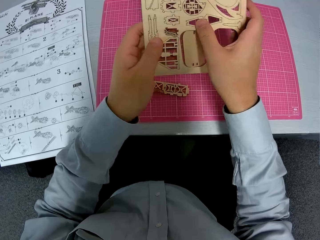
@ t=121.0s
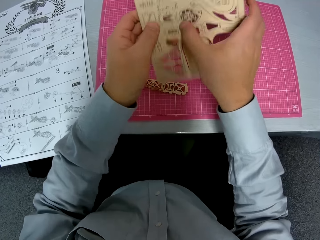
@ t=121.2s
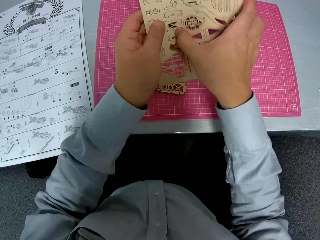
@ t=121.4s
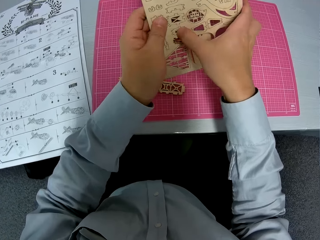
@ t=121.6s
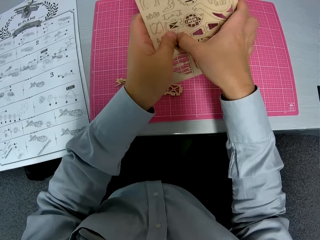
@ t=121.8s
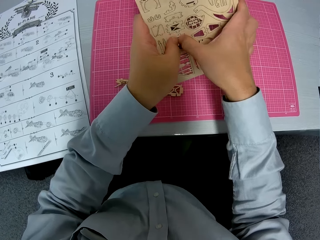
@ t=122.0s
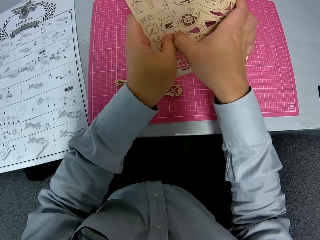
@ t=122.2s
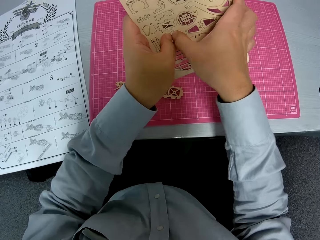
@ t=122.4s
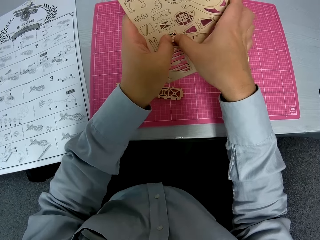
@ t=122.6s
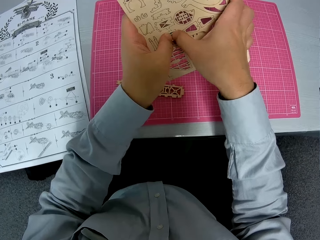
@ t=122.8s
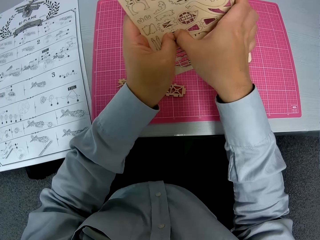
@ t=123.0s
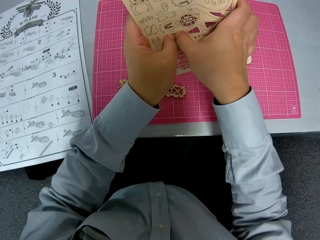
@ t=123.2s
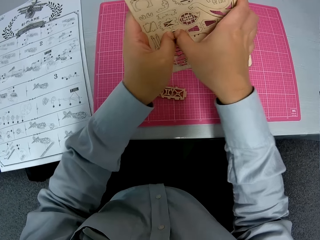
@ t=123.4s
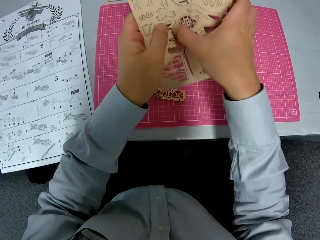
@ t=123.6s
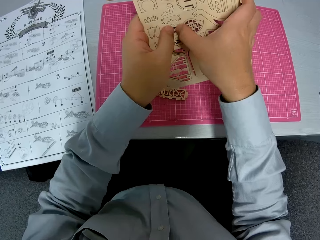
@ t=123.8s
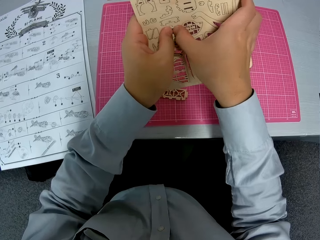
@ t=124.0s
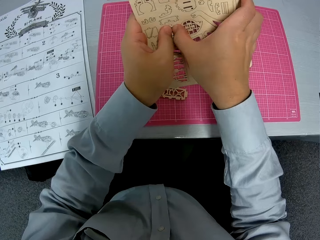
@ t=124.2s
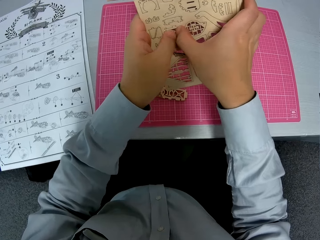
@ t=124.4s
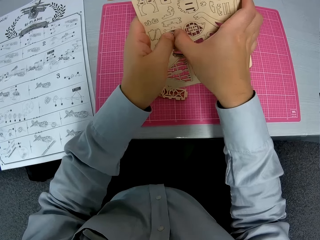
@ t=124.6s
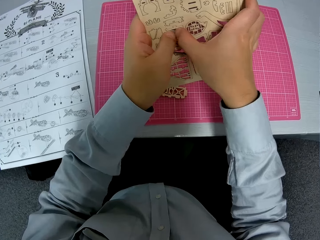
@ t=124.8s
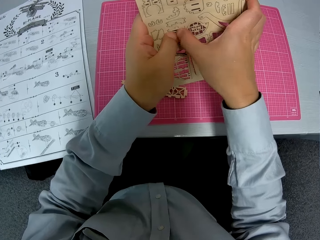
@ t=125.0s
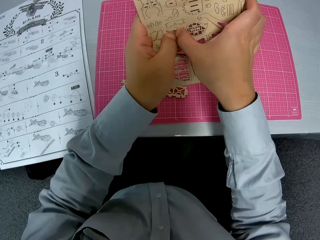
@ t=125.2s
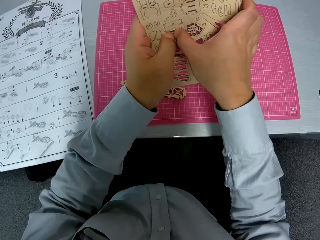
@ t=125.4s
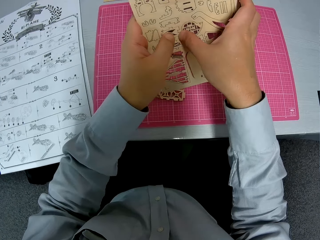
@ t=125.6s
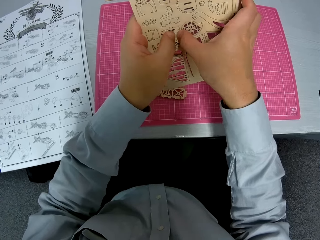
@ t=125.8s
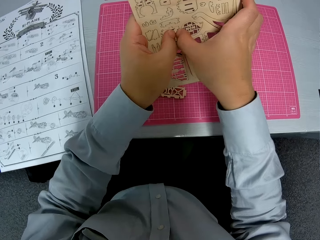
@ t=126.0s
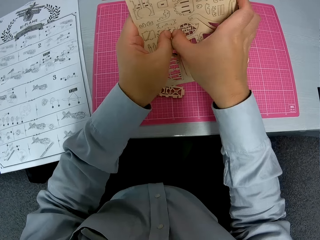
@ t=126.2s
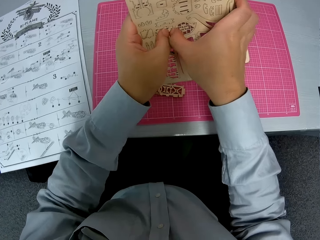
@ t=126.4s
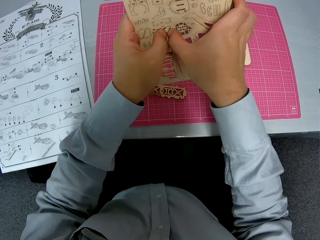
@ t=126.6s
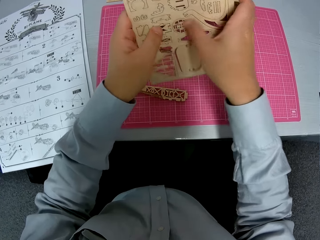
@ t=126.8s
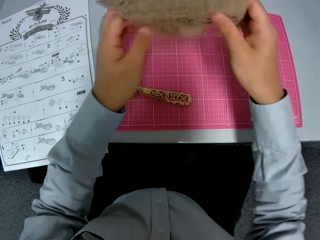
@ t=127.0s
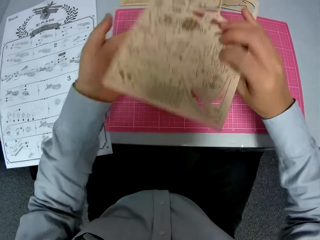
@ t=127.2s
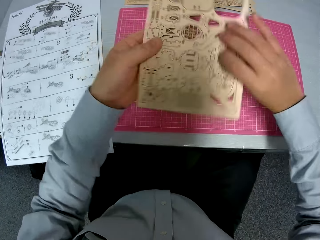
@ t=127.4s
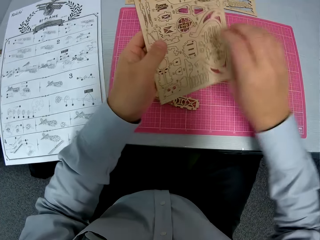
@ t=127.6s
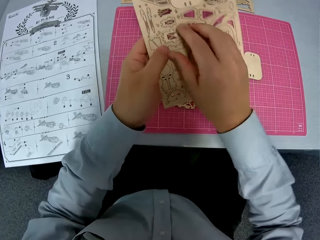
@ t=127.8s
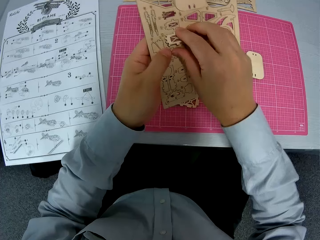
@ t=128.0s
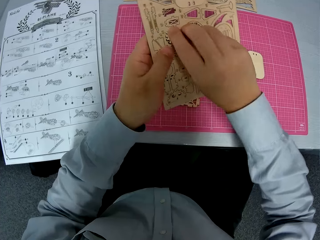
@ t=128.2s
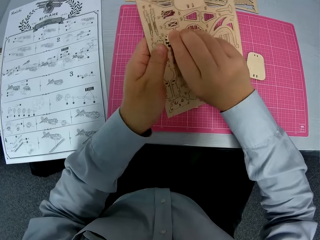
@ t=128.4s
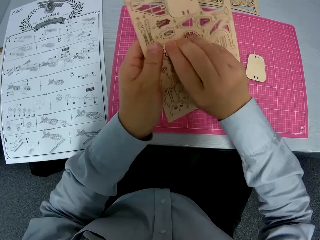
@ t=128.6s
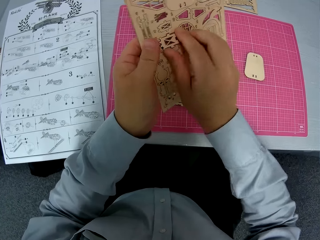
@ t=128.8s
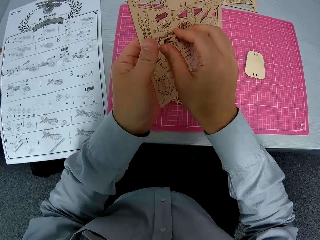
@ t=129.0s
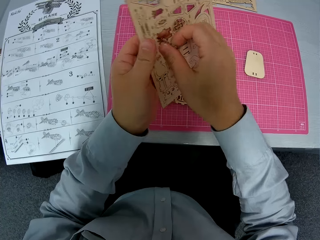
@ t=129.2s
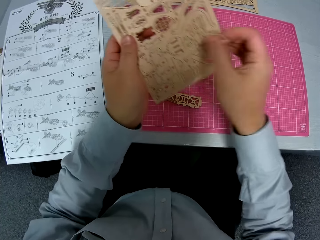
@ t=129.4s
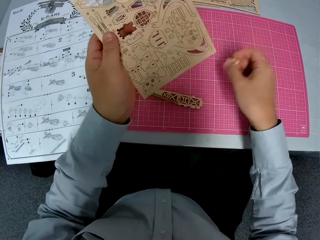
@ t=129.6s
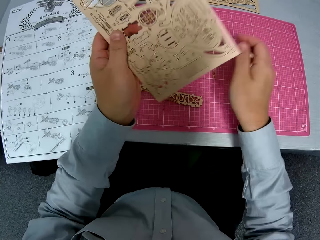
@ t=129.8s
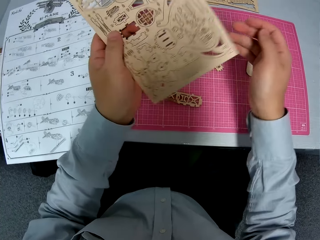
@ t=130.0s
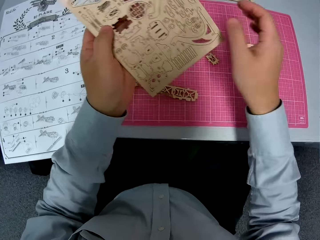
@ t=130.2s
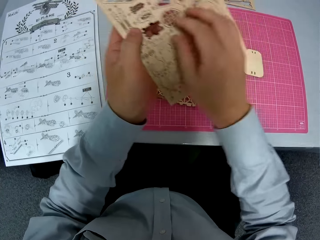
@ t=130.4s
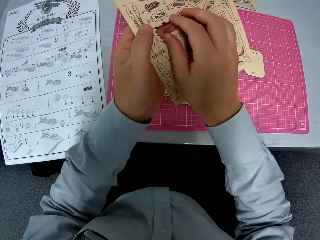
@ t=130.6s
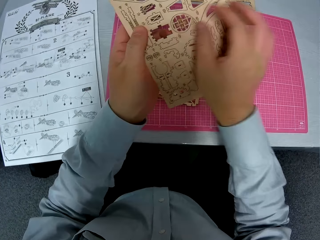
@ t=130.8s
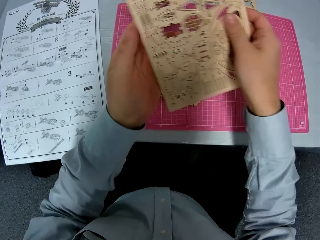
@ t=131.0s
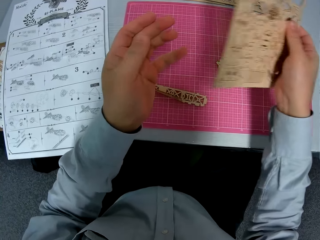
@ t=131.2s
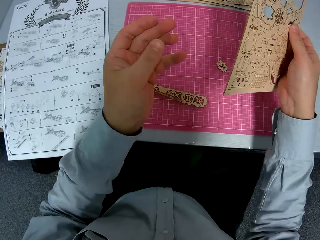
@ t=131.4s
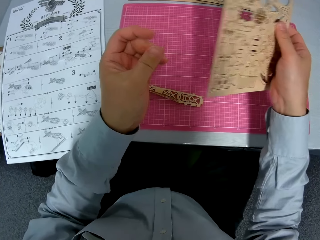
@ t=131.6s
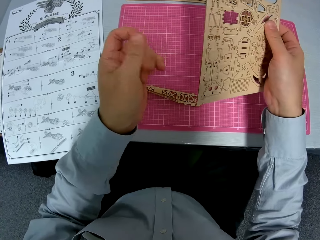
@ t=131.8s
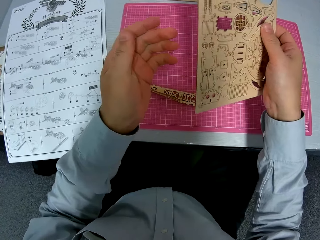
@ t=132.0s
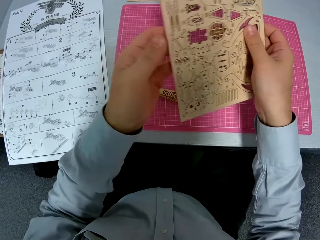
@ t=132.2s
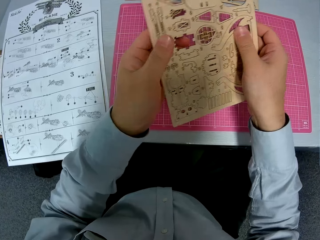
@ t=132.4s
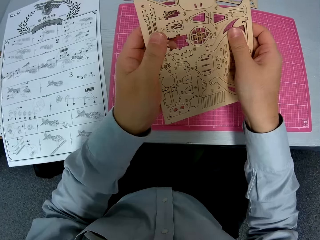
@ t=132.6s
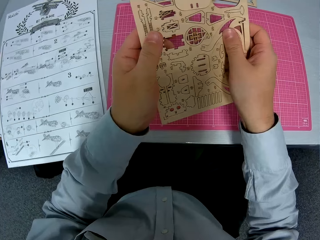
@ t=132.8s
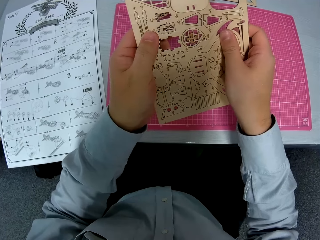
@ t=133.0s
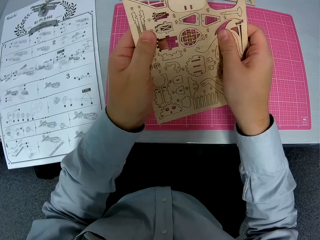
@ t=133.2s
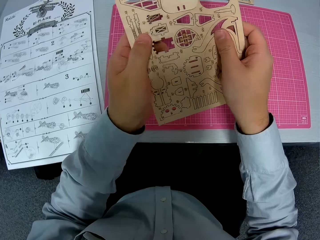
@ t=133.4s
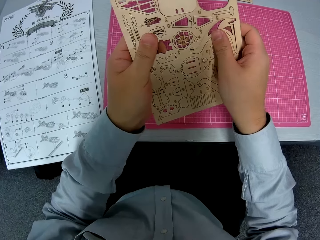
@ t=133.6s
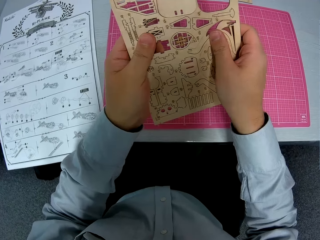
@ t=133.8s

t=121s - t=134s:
The camera wearer pushes a piece of wood from something. They turn something. They pull a piece of wood from something. They drop the piece of wood or paperwork on the cutting mat. They put a hand near something. They hold something. They wipe their fingers. They push a piece of wood from something.

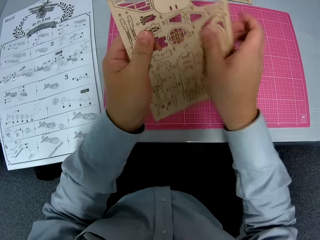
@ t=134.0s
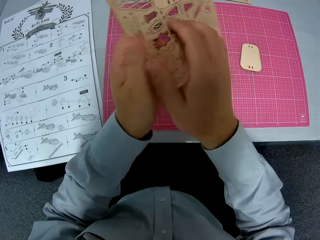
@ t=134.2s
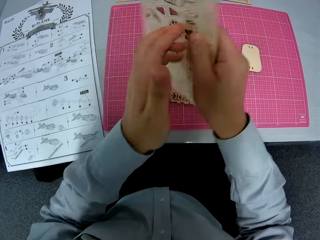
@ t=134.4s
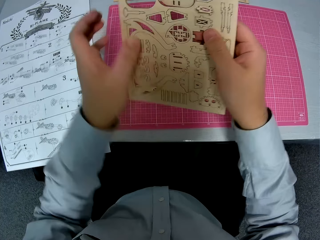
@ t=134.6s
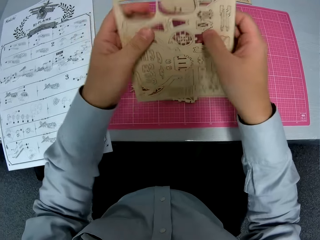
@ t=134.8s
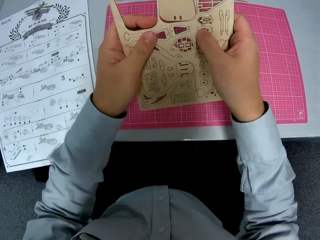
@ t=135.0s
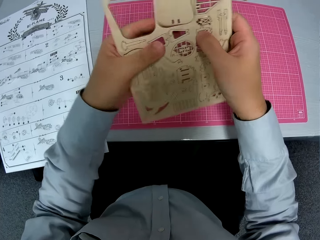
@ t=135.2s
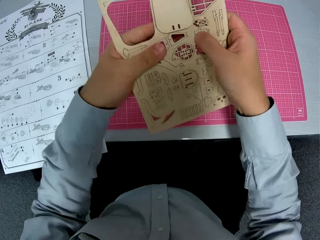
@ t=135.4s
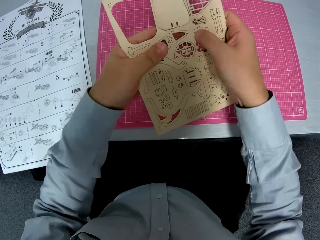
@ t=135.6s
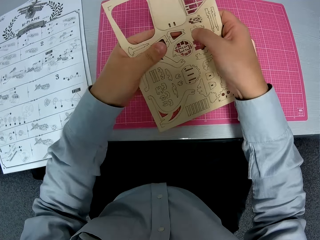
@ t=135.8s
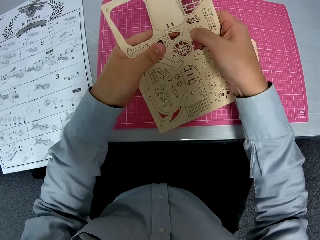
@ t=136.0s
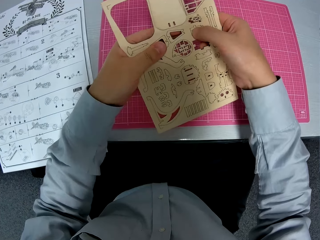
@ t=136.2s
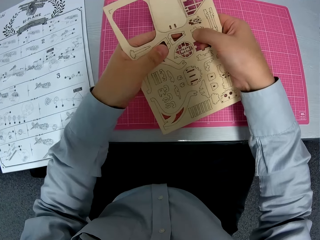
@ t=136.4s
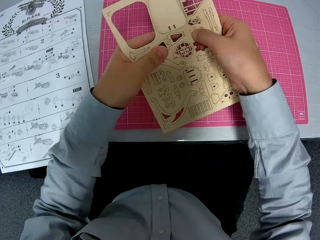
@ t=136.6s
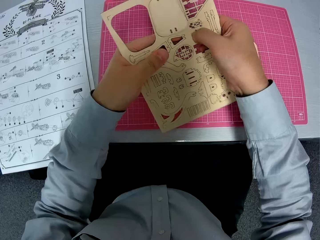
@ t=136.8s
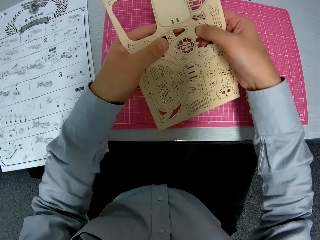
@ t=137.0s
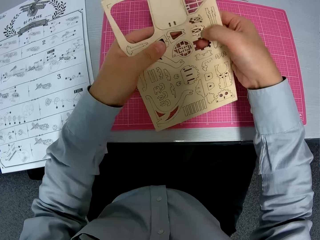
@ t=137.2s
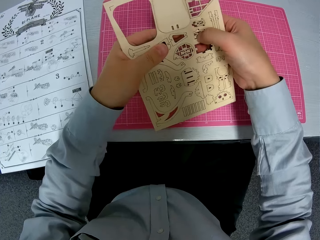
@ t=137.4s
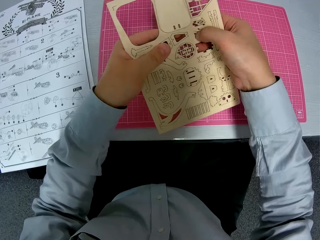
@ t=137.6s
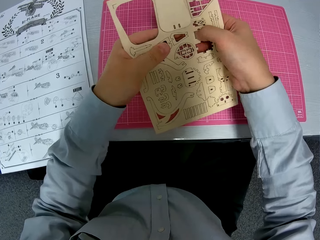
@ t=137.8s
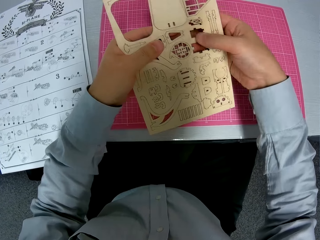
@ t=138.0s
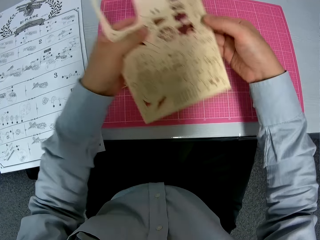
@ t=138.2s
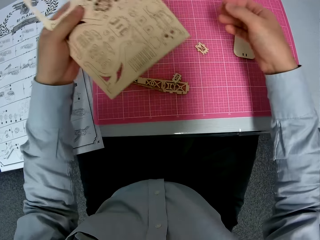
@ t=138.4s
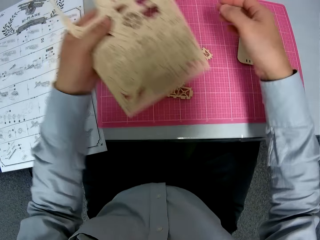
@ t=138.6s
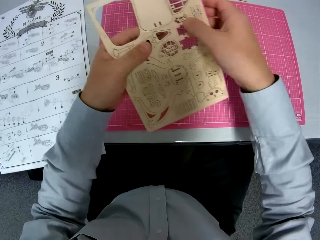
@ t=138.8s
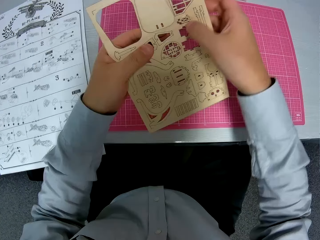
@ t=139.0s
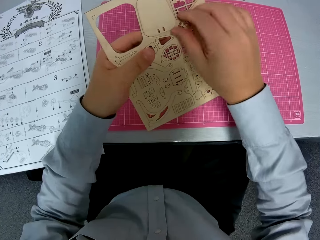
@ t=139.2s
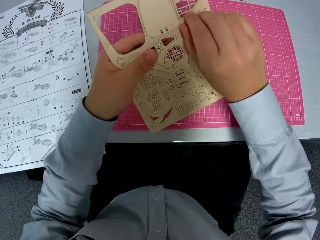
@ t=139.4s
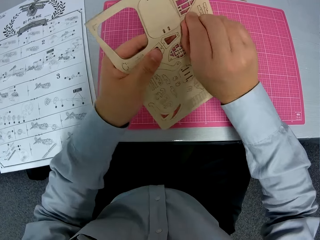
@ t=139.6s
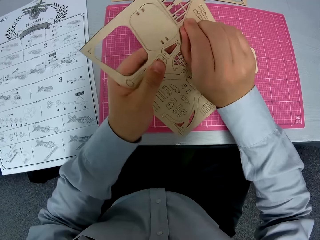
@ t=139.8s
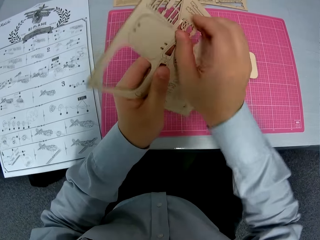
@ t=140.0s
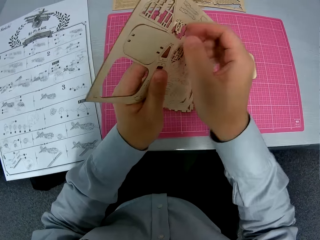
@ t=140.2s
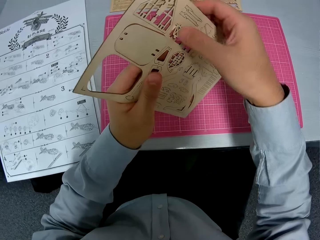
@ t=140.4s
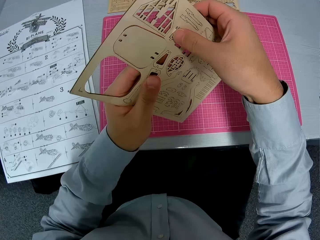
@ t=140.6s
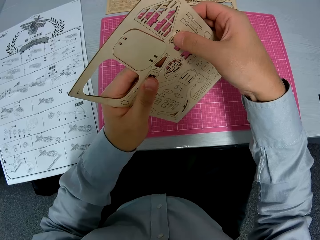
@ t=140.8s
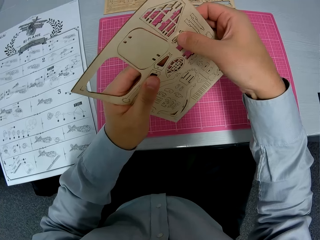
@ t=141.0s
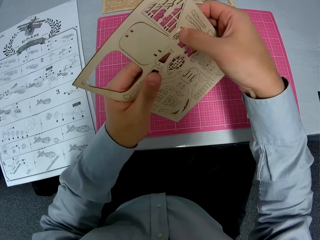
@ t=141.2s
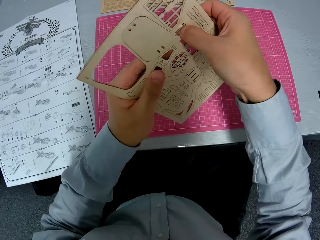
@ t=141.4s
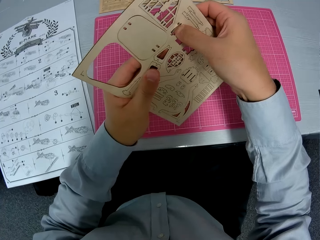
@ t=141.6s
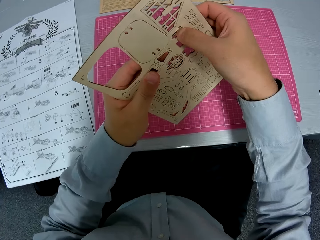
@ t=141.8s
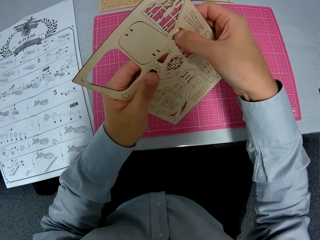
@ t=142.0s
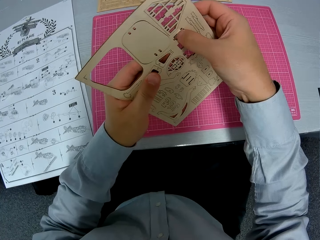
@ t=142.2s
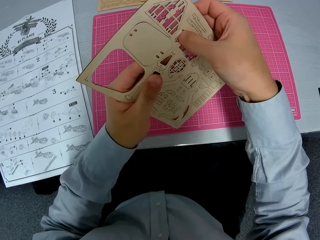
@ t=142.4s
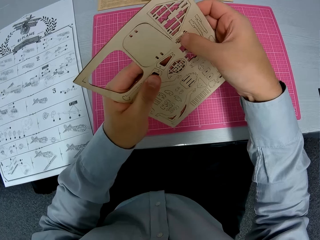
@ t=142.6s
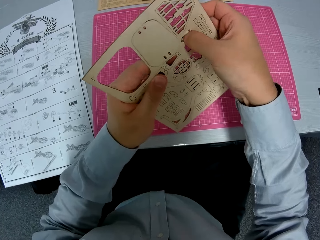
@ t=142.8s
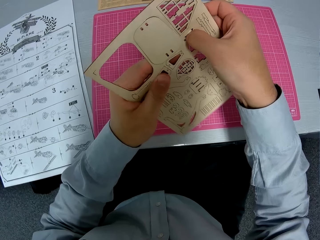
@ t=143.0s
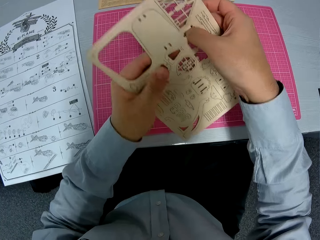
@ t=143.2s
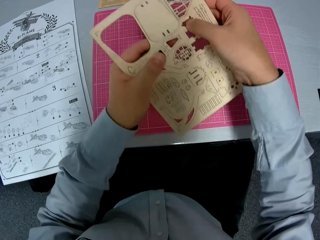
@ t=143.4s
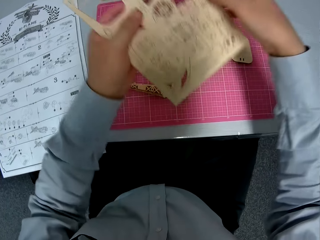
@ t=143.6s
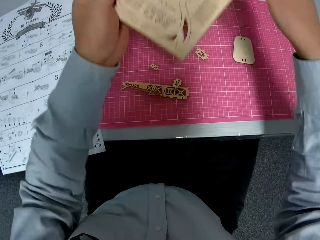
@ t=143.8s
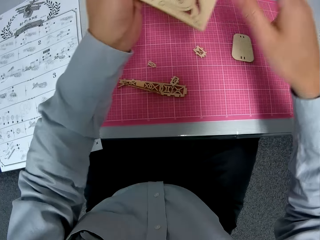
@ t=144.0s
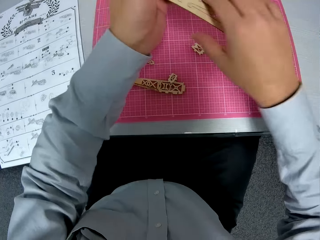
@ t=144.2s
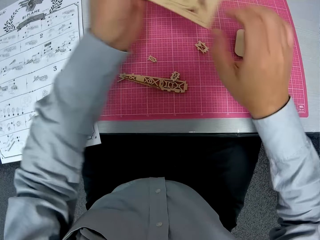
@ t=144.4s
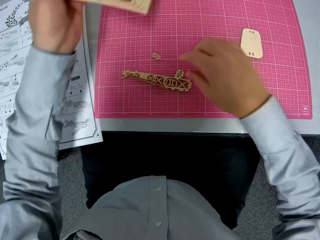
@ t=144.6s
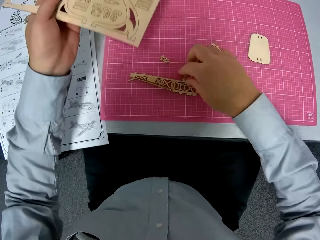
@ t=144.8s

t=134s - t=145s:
The camera wearer turns something. They push a piece of wood from something. They remove pieces from the paperwork. They move their hands. They pull a piece of wood from something. They push a piece of wood from something. They move their hands.
